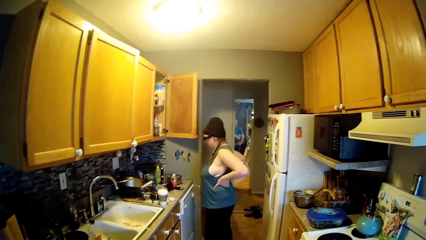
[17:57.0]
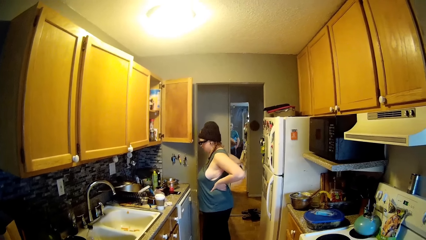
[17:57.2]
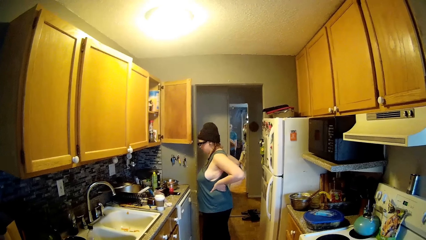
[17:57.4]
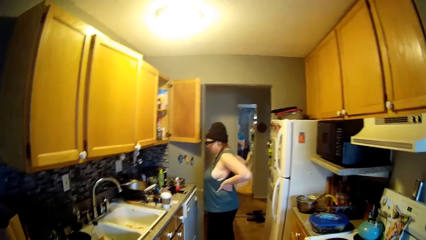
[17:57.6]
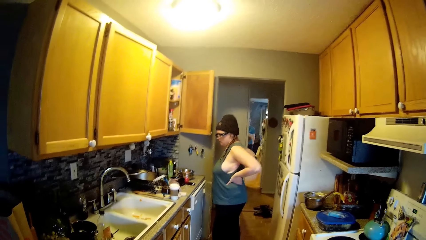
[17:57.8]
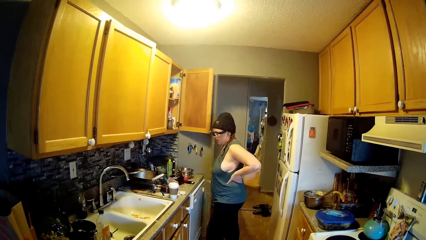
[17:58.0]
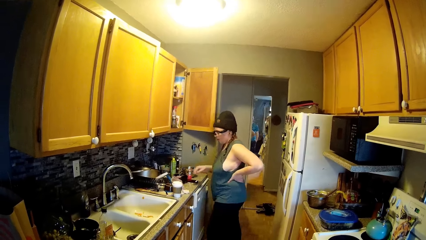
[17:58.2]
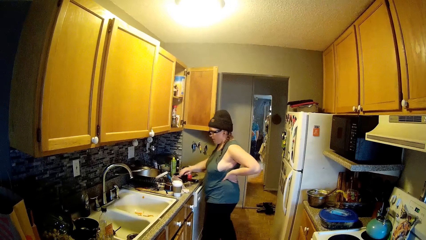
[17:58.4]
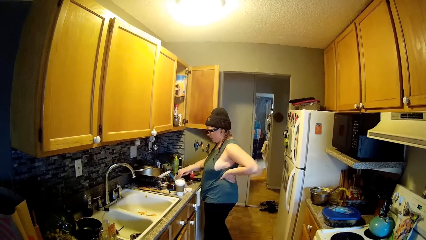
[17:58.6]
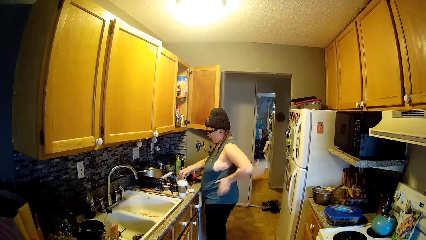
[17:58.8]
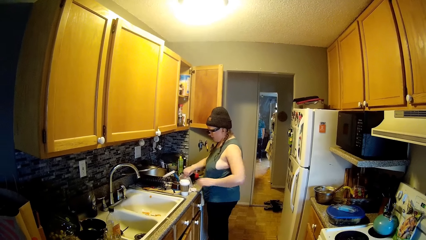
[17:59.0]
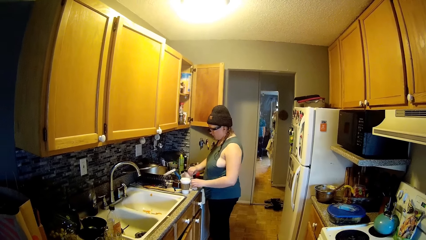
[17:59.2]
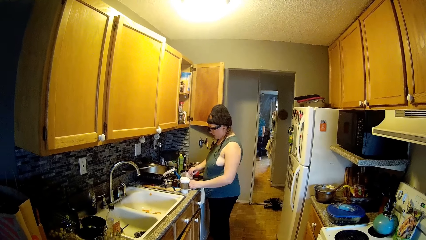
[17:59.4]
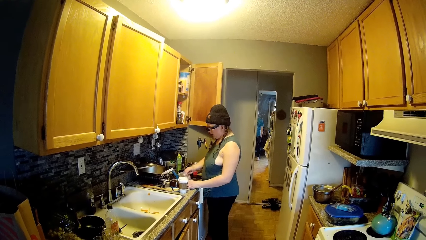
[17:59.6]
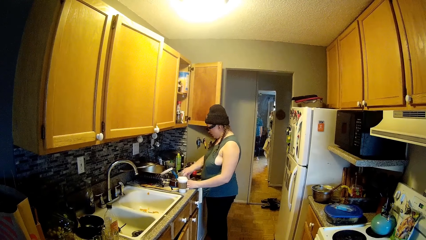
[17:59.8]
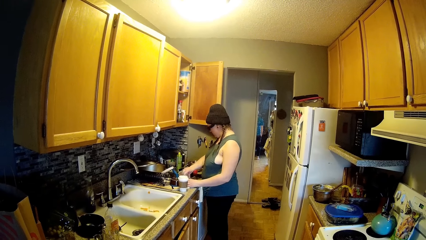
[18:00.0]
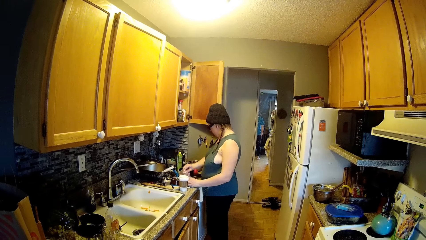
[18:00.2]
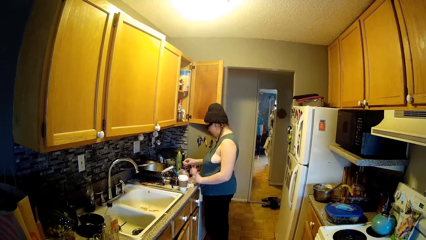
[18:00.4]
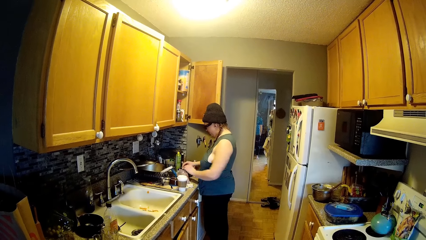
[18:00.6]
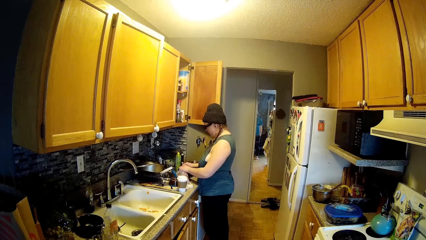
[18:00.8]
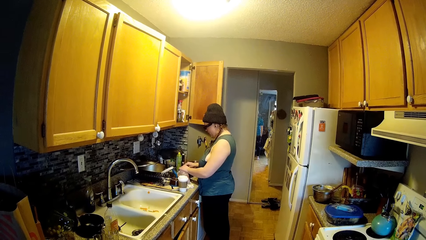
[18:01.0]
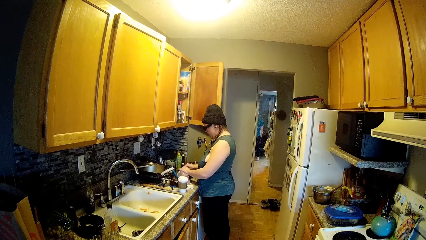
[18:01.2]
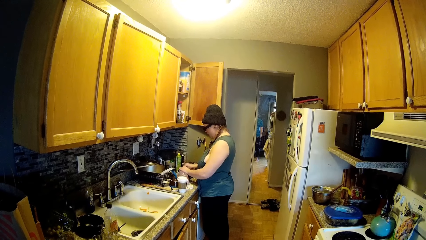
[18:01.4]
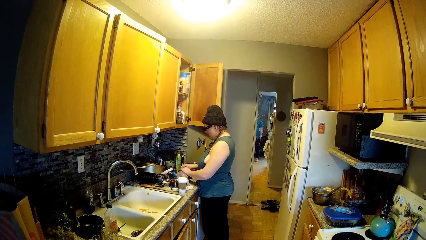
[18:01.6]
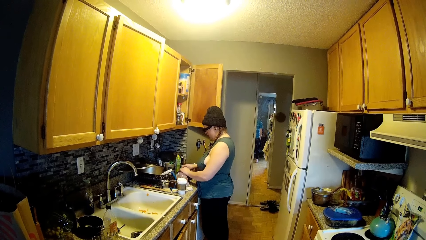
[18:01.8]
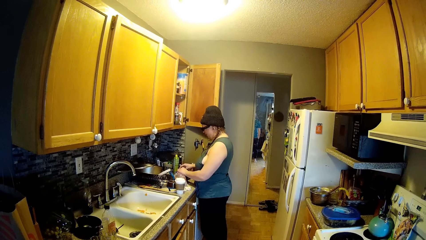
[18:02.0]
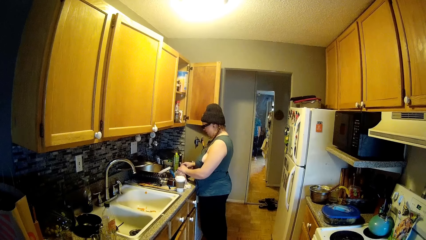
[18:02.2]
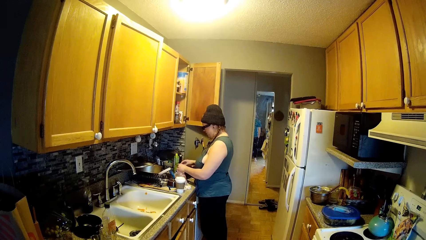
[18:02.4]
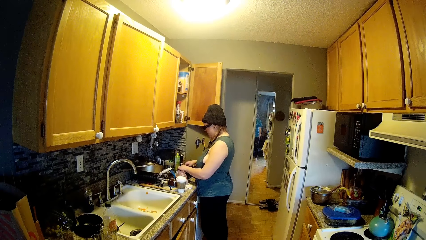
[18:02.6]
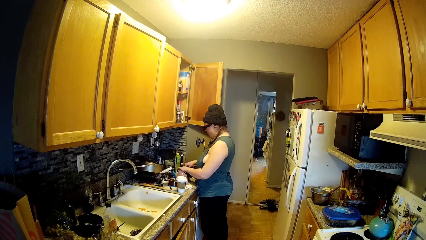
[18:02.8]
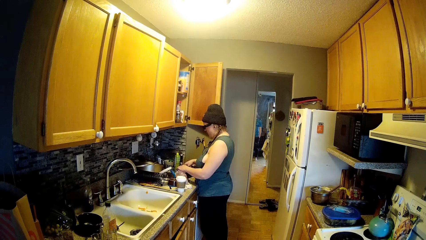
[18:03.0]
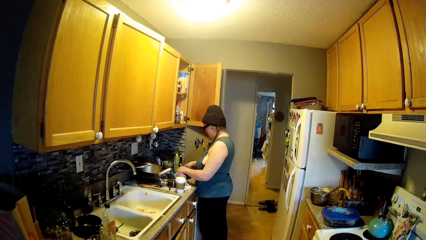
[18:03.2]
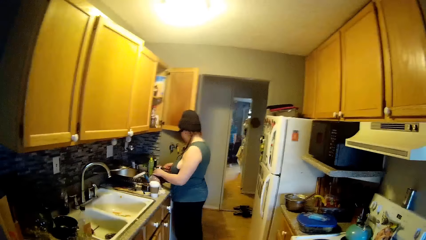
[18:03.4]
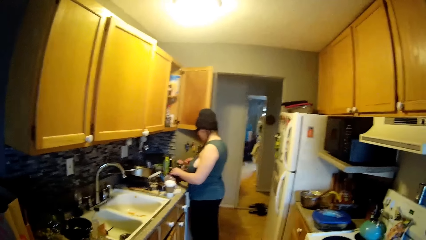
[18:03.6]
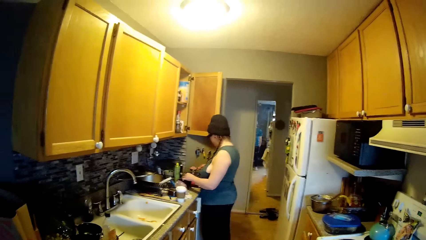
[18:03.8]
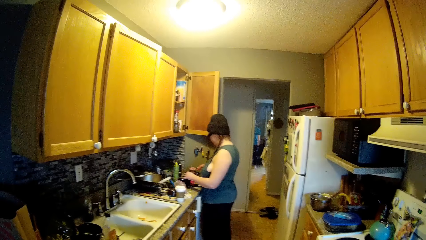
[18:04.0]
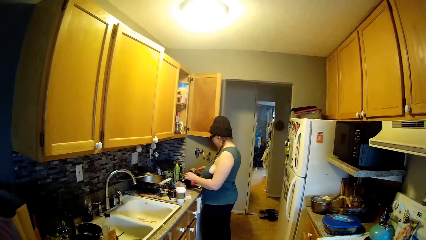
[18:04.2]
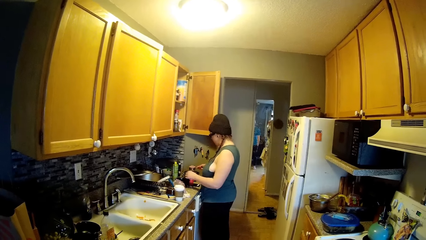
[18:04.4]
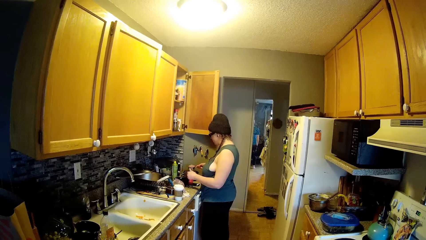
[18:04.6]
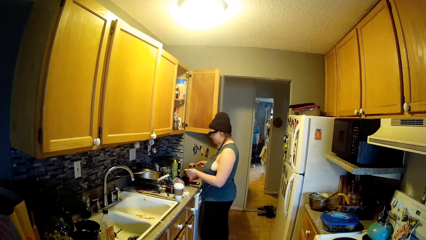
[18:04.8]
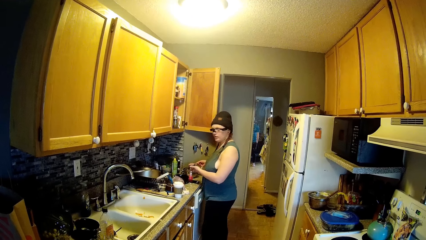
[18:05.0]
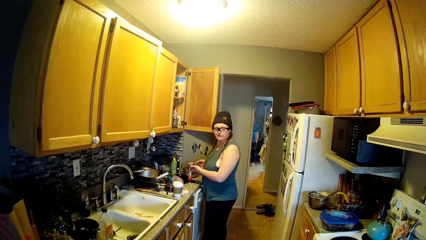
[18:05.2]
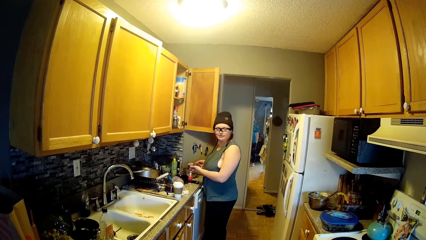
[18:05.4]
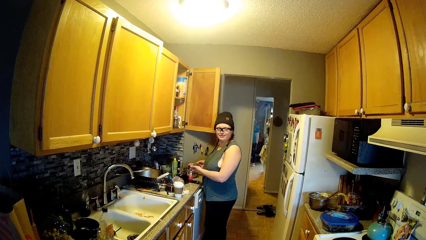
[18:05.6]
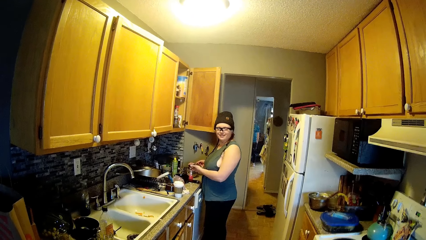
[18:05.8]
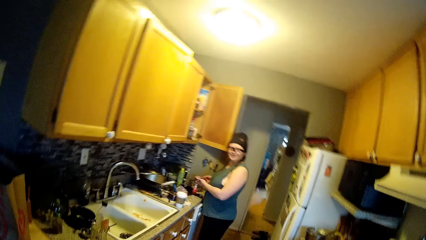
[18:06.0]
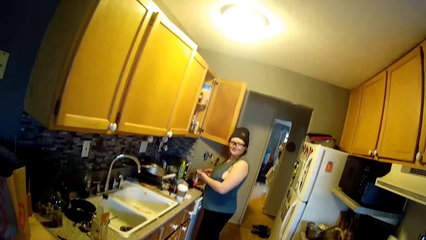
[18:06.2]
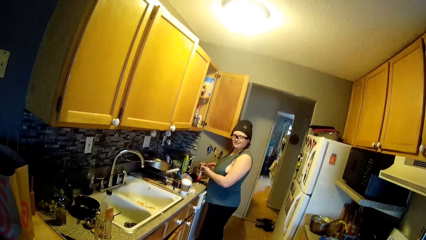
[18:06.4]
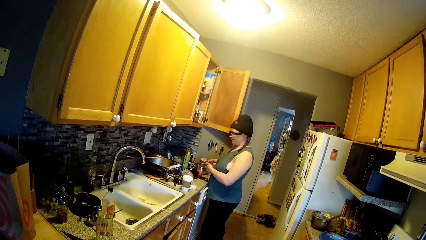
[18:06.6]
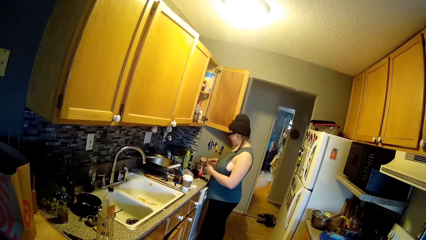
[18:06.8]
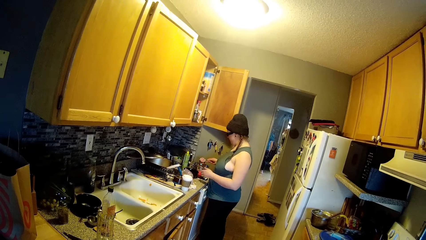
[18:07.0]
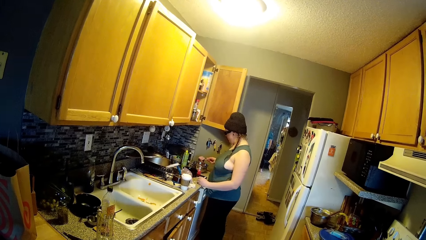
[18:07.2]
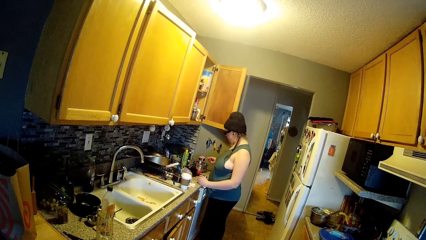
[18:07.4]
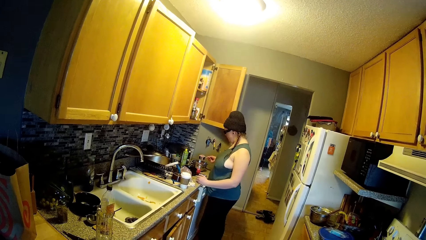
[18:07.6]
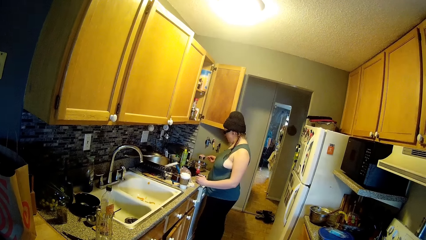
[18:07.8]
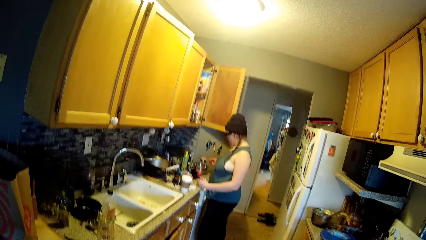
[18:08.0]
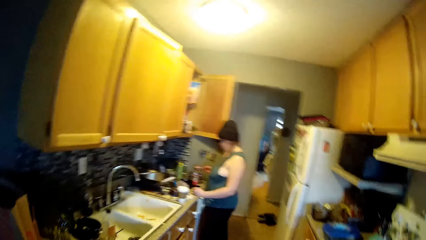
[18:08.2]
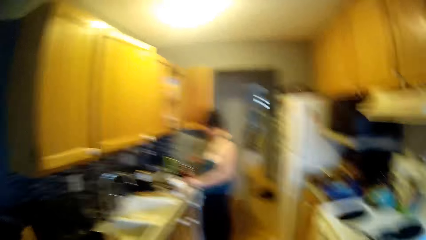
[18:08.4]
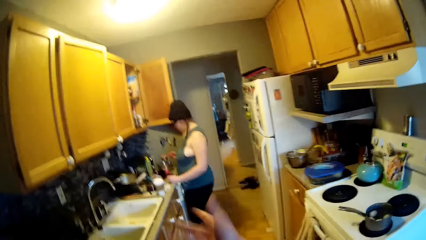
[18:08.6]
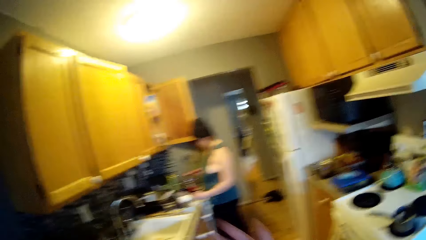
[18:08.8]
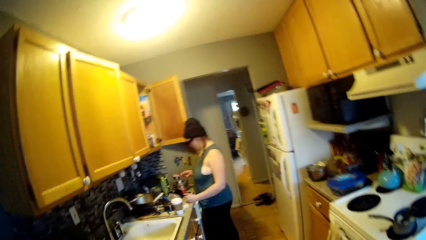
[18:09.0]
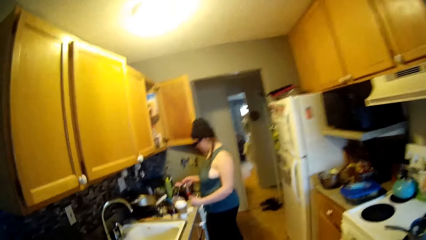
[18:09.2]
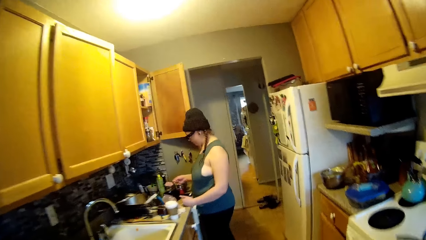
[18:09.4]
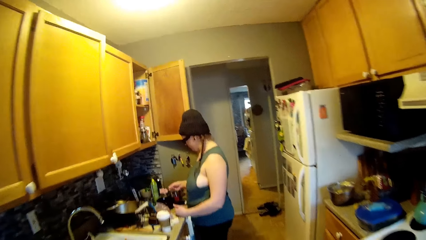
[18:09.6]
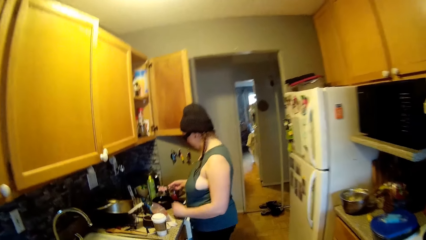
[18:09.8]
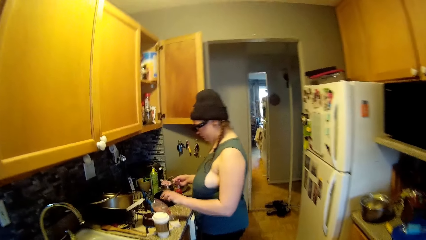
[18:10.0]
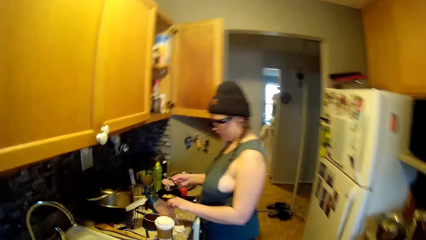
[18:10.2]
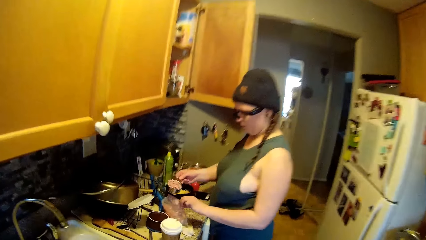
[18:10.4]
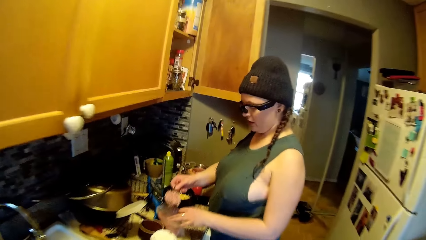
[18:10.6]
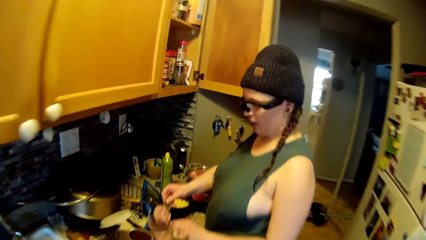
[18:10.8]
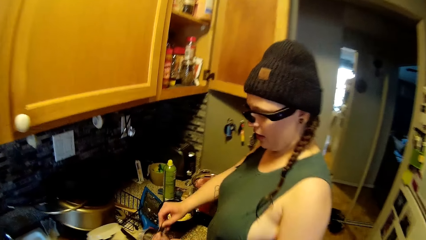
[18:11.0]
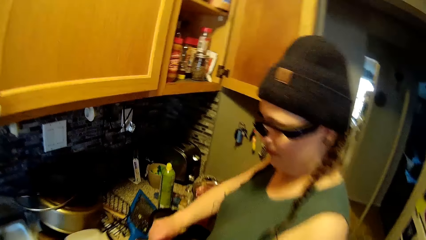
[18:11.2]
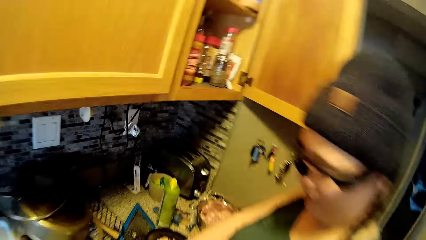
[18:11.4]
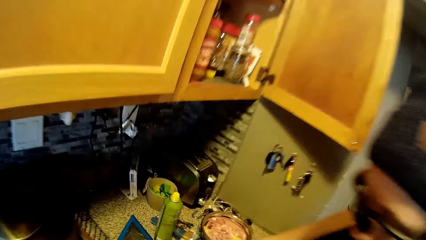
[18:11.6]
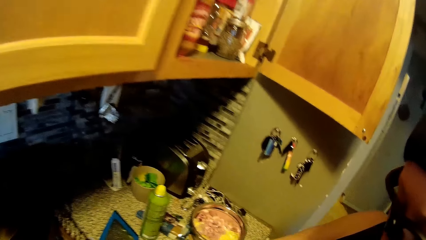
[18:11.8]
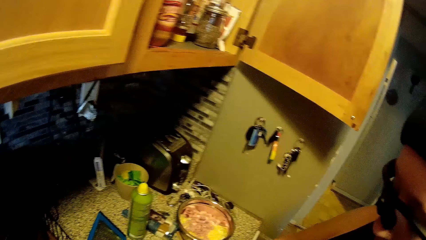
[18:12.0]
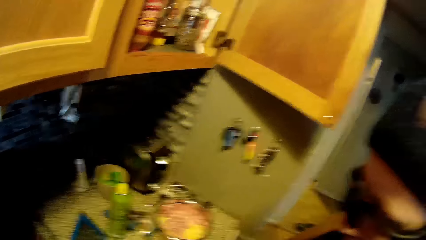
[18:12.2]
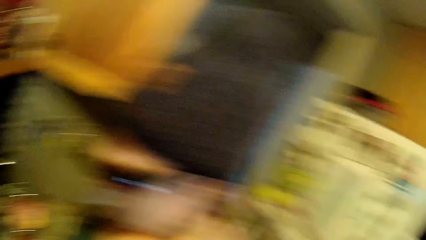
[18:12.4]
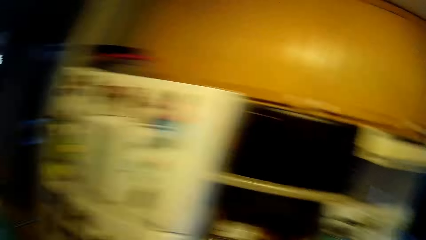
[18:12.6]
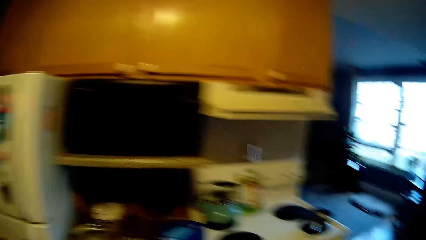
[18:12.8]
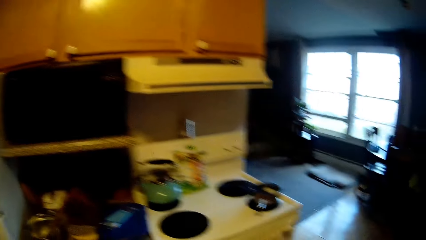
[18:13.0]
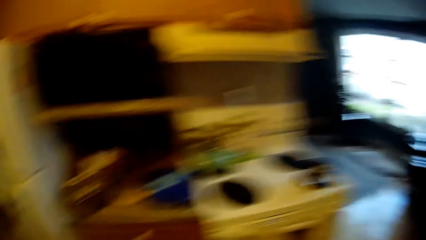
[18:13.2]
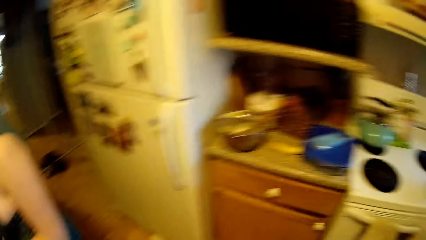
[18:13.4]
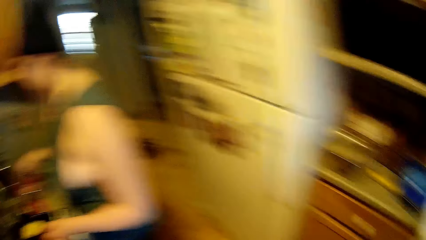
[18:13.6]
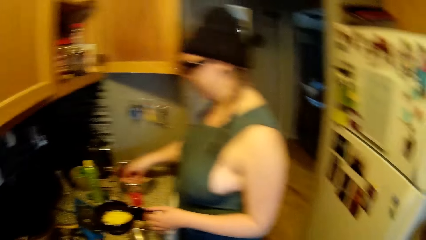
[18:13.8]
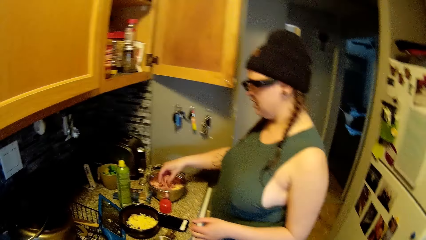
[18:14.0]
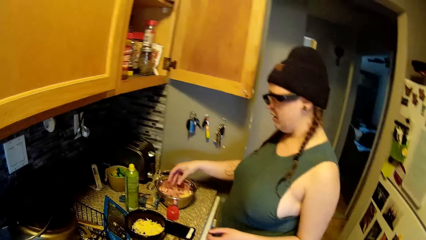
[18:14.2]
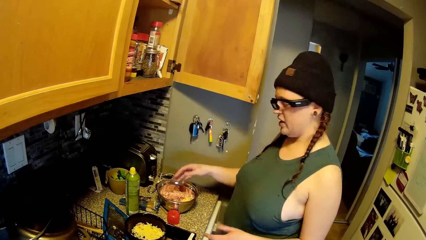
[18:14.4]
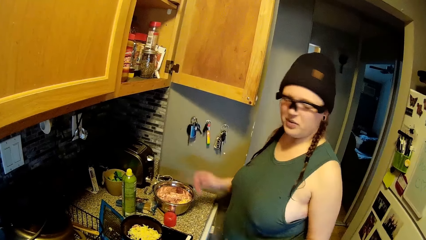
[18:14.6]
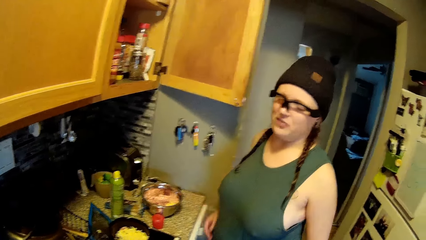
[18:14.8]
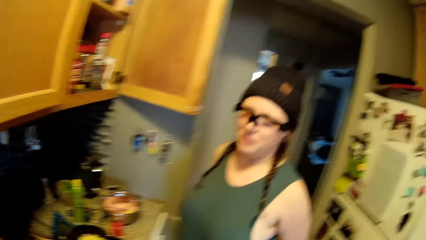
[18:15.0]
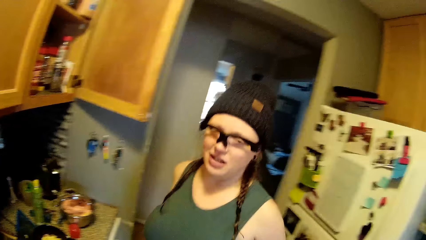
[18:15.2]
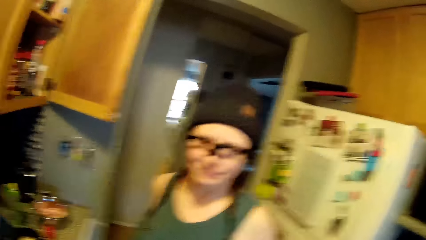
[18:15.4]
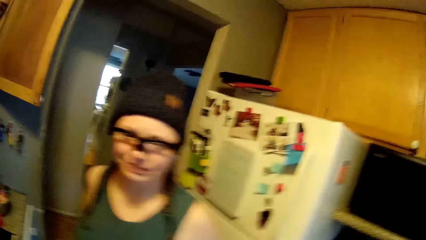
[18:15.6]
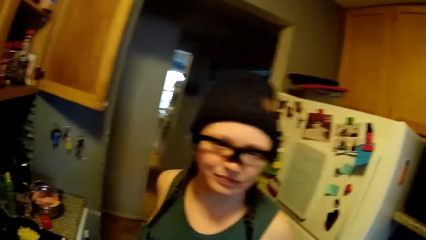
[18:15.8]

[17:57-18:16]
The woman picks some diced ham from the packet with her right hand. The woman holds the packet of diced ham with her left hand. The woman drops the diced ham in her right hand into the bowl on the kitchen counter. The woman scoops out diced ham from the bowl on the kitchen counter with the container with her right hand. The woman does something. The woman holds the packet of diced ham with her left hand. The woman drops the diced ham in the container into the packet of ham on the kitchen counter with her right hand.
